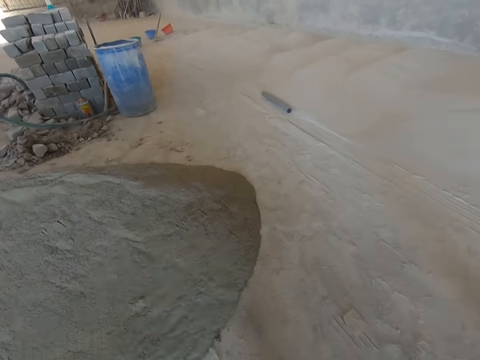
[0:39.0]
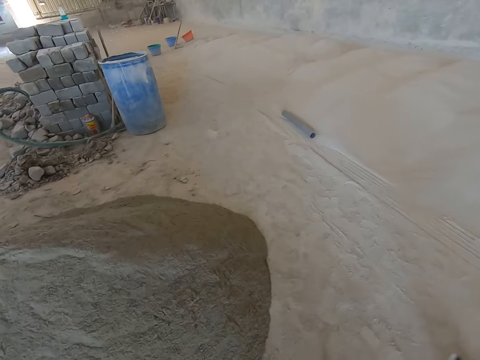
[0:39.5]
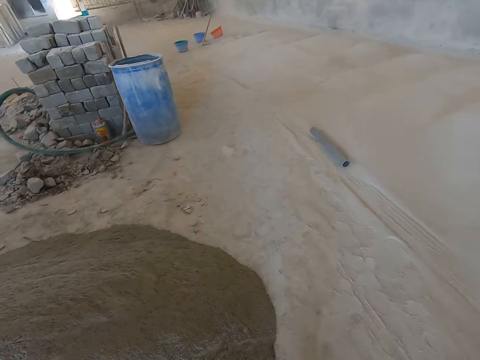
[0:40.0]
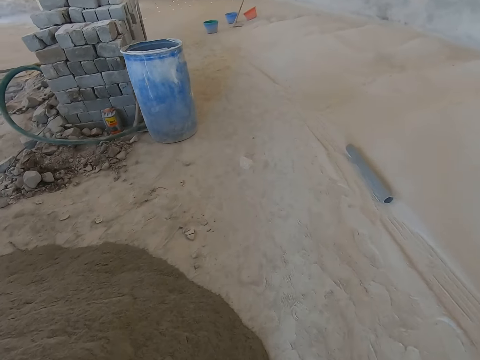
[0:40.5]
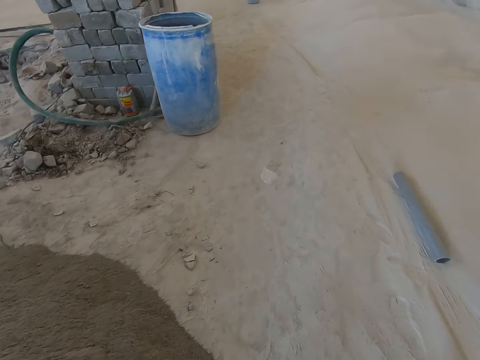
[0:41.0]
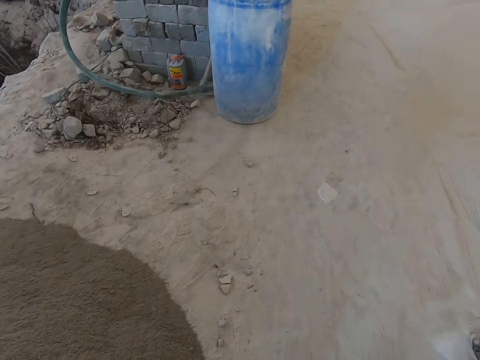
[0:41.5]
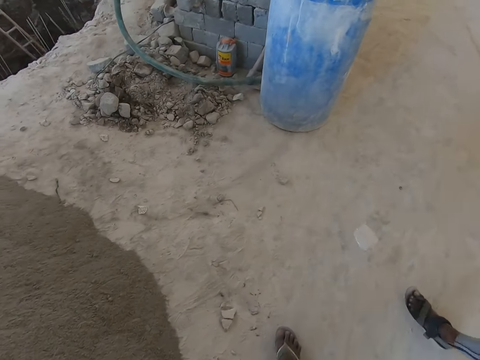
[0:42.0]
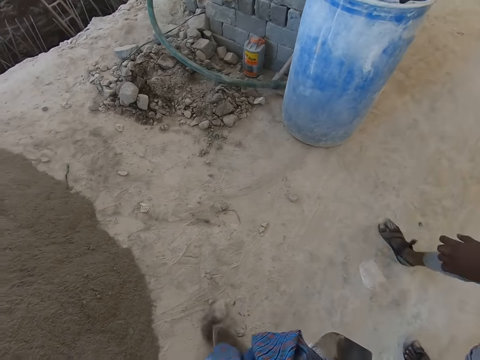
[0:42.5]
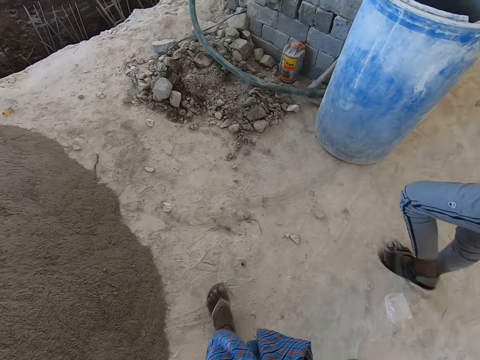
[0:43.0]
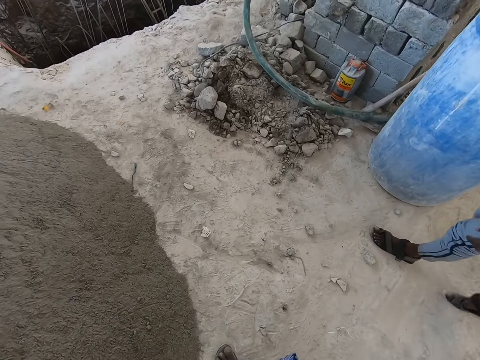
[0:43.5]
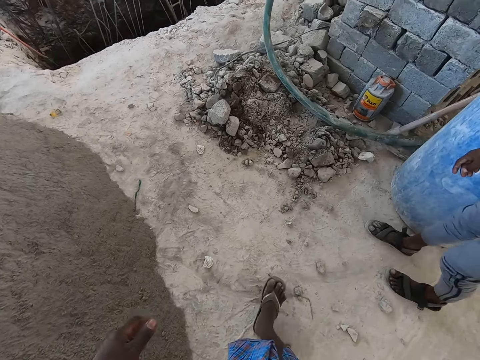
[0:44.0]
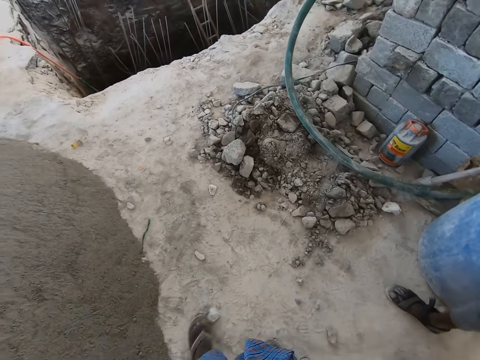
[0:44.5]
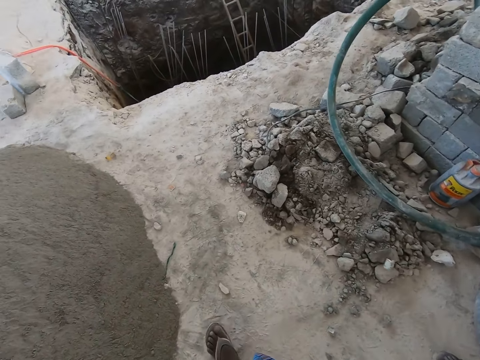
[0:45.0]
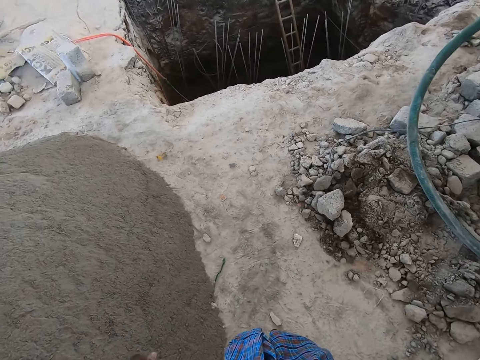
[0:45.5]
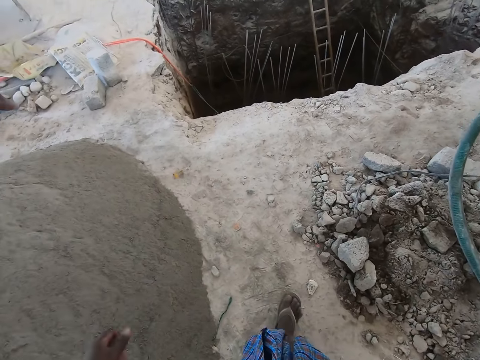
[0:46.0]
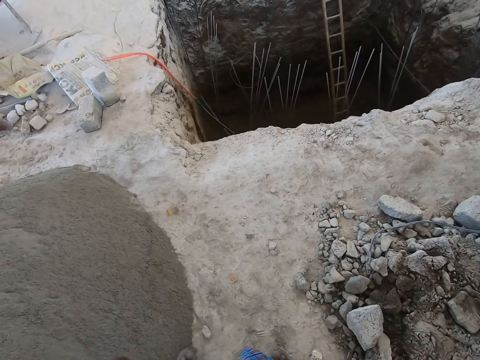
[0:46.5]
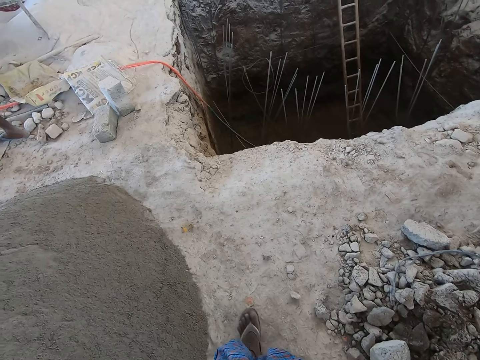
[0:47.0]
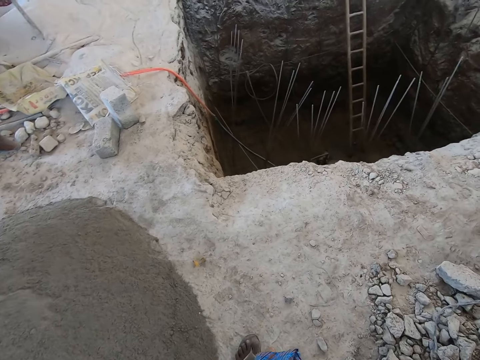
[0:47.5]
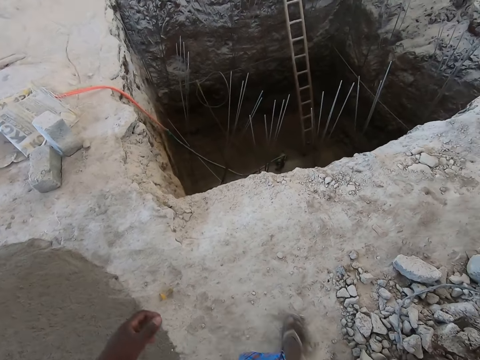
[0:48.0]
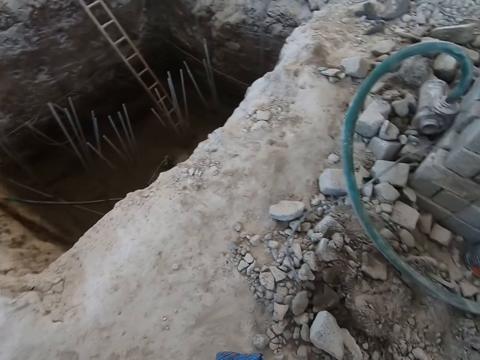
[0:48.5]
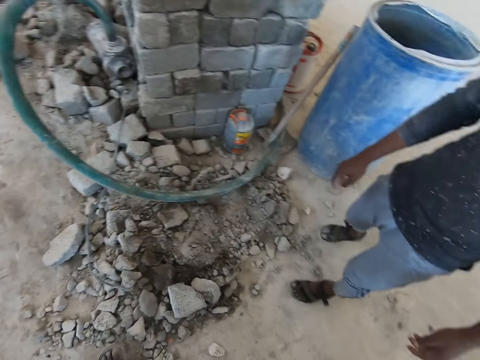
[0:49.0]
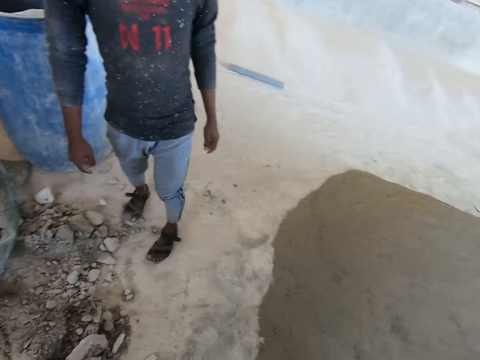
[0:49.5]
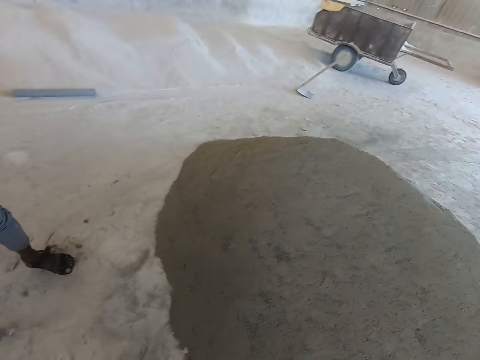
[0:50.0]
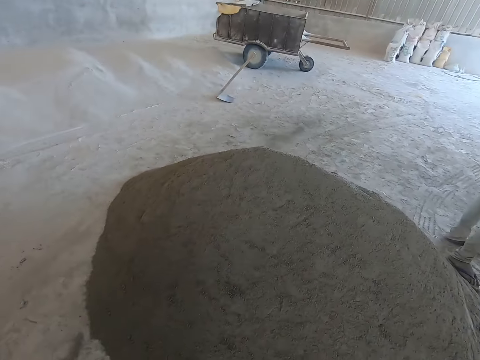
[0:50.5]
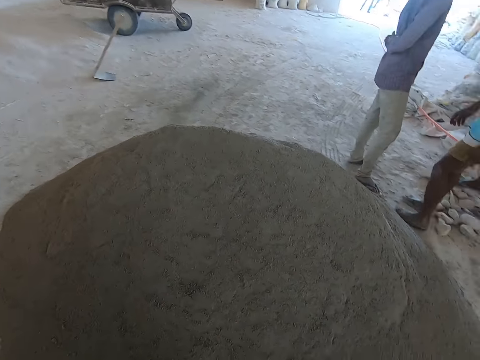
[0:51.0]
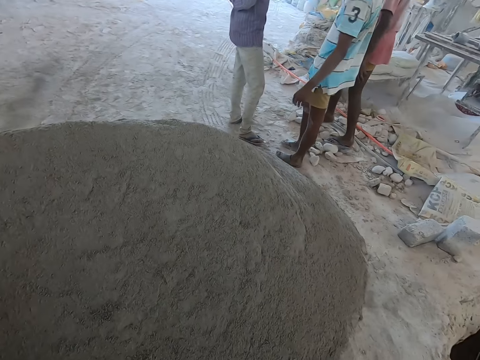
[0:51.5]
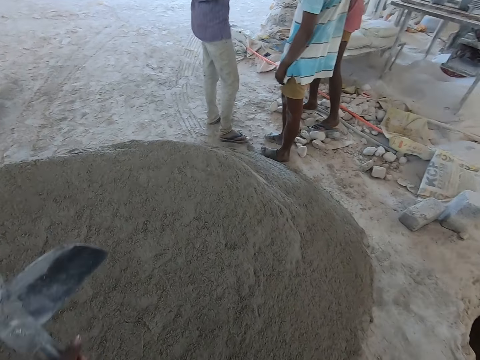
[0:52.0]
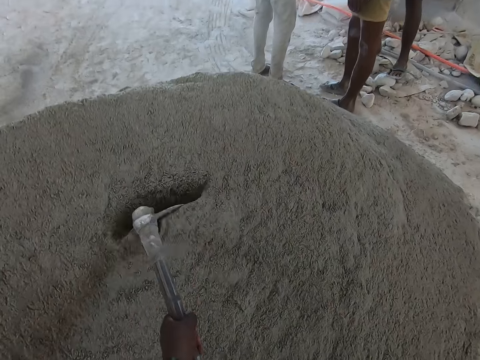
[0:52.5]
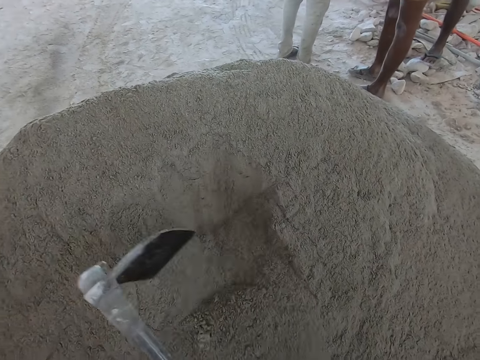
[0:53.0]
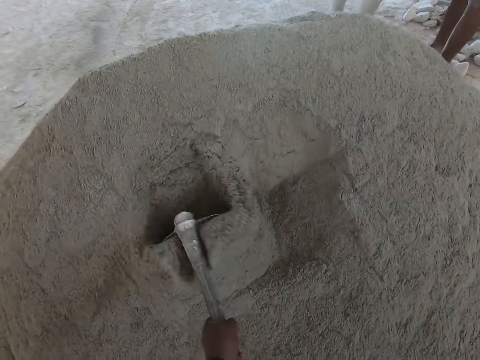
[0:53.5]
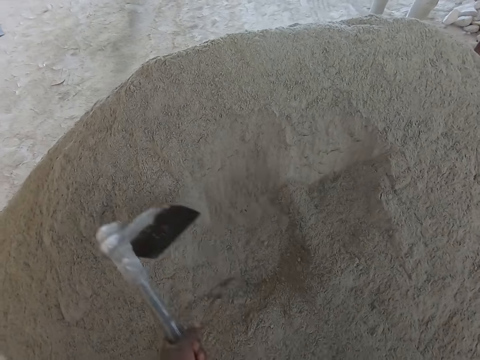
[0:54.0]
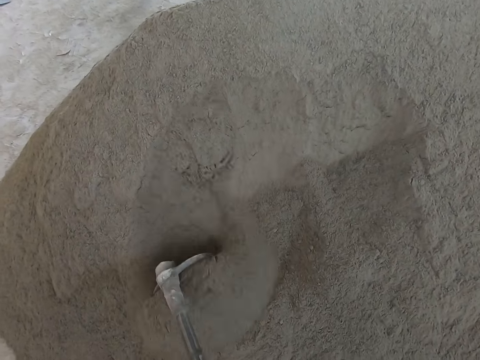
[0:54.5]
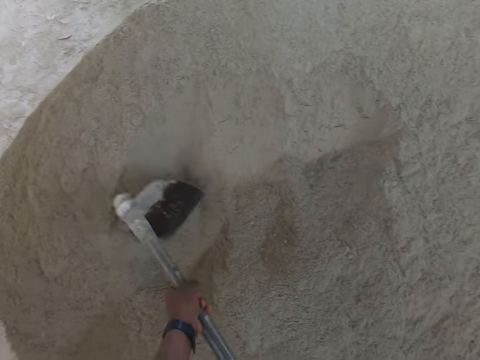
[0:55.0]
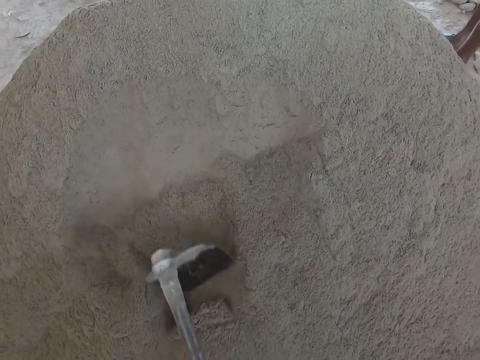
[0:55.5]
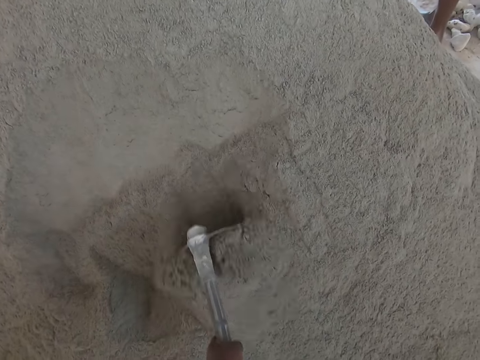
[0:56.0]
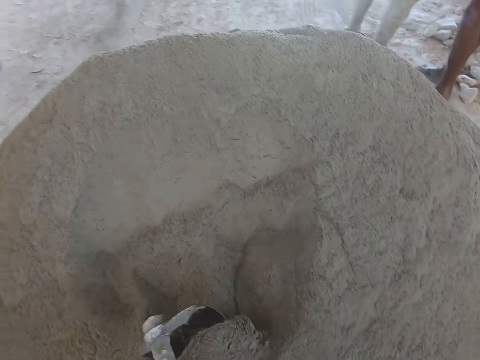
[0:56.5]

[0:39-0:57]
The camera wearer kicks stones on the ground with both legs. They scoop sand in a sand pile on the floor with the hoe with both hands. They move cement with the hoe.

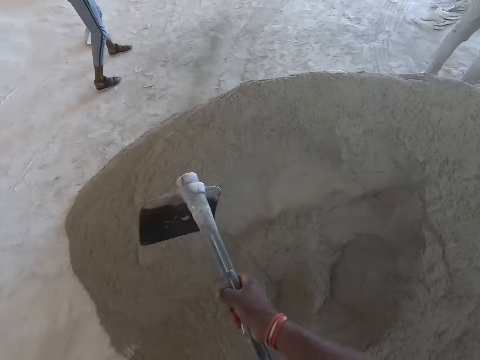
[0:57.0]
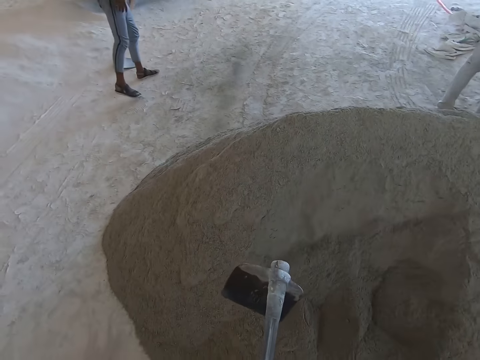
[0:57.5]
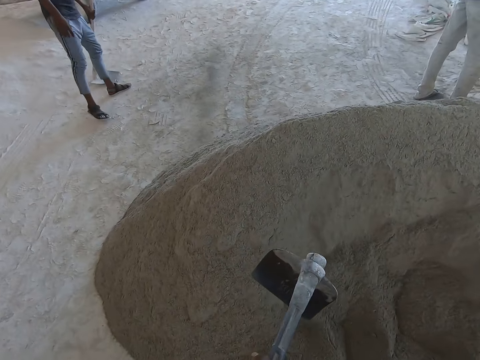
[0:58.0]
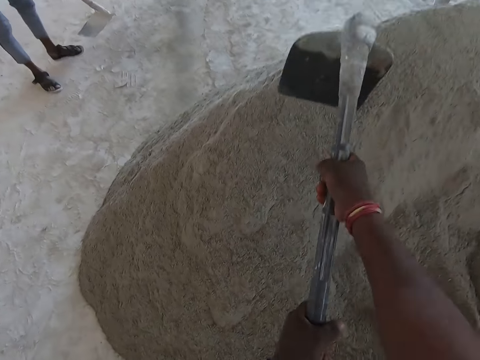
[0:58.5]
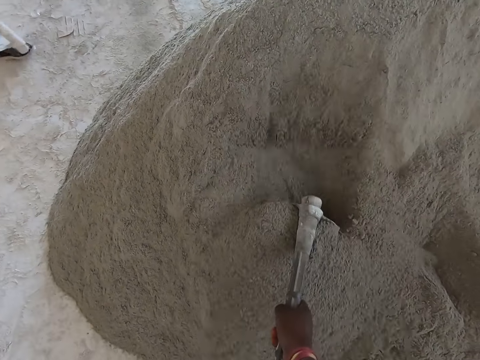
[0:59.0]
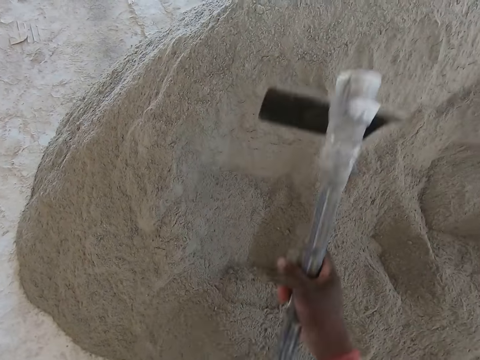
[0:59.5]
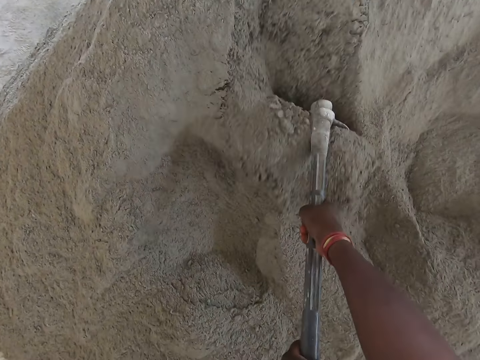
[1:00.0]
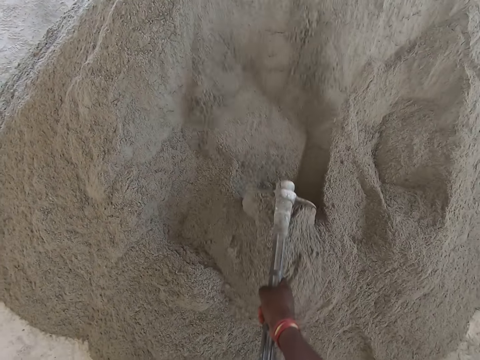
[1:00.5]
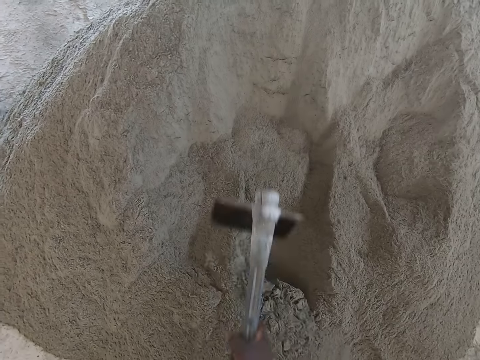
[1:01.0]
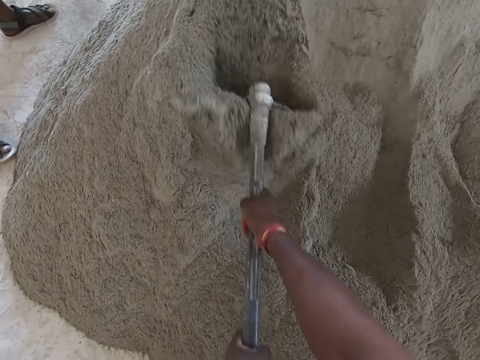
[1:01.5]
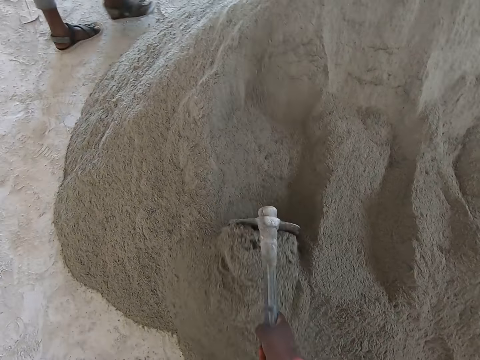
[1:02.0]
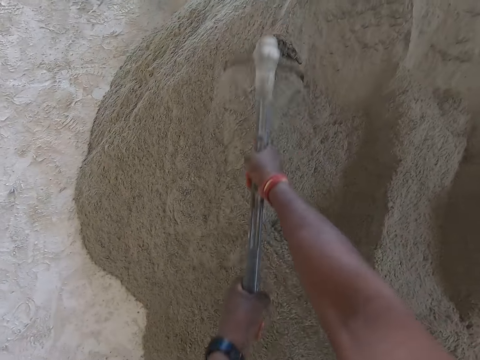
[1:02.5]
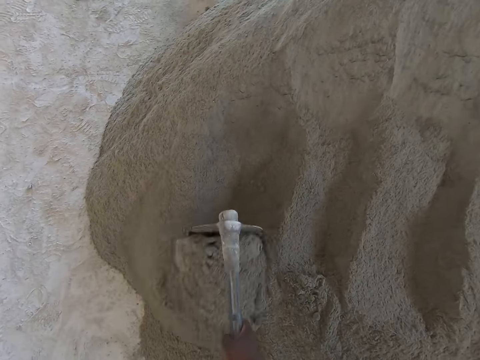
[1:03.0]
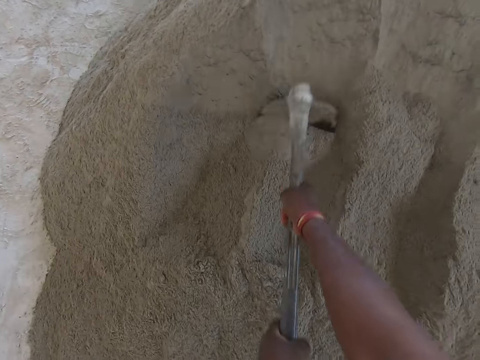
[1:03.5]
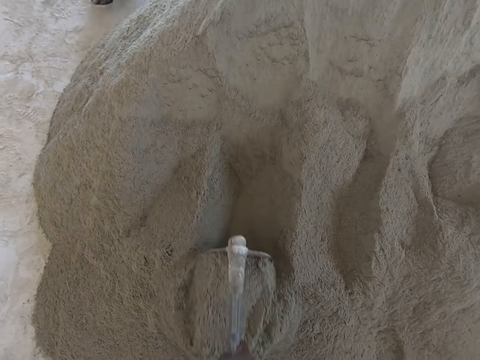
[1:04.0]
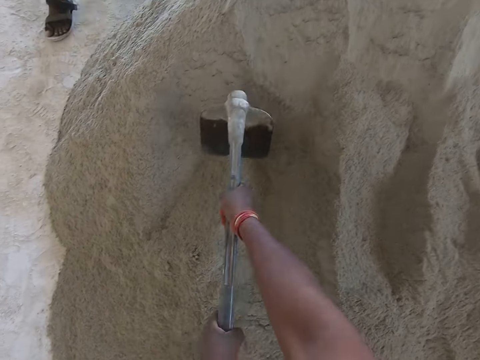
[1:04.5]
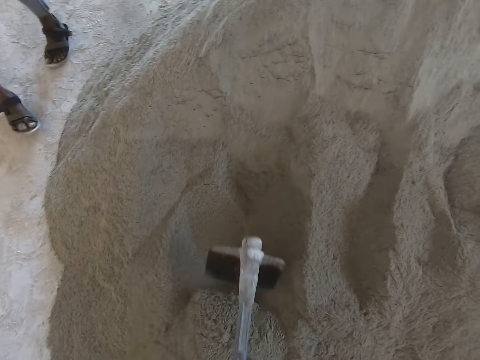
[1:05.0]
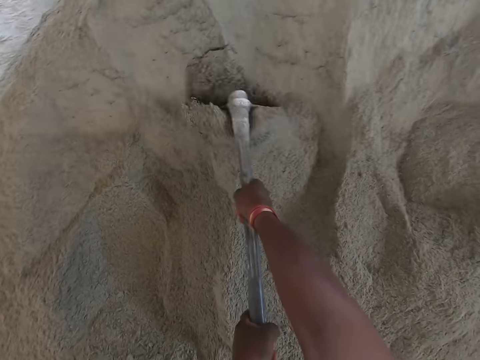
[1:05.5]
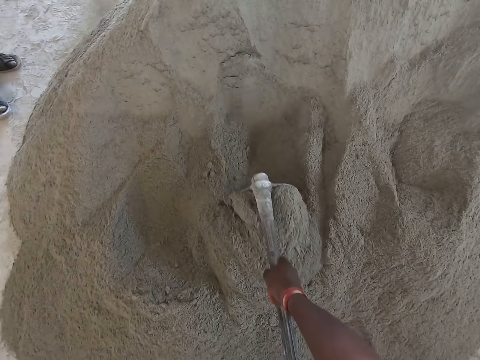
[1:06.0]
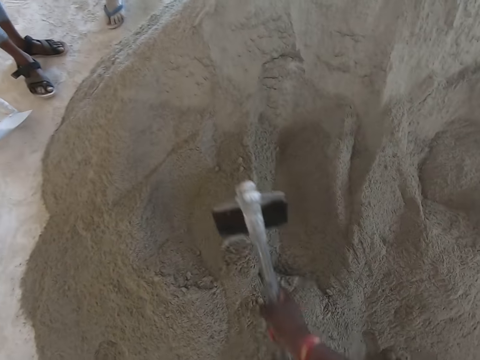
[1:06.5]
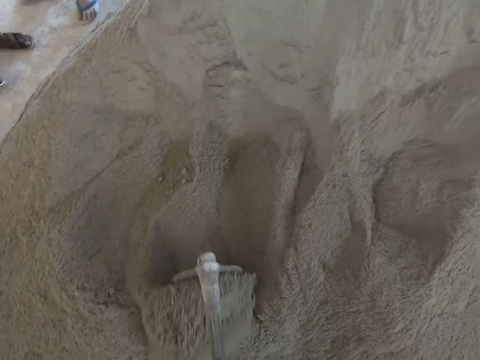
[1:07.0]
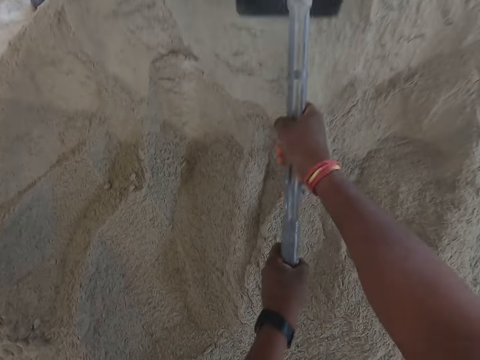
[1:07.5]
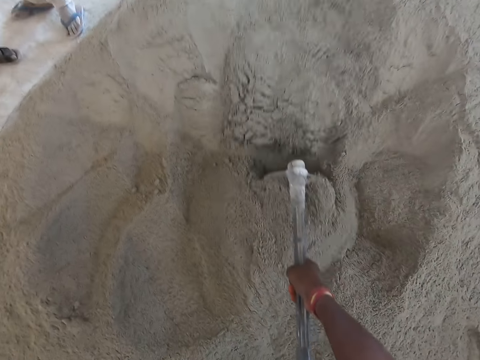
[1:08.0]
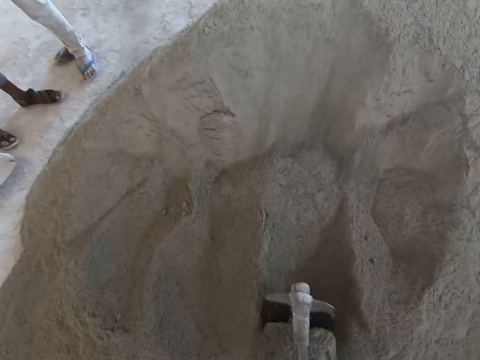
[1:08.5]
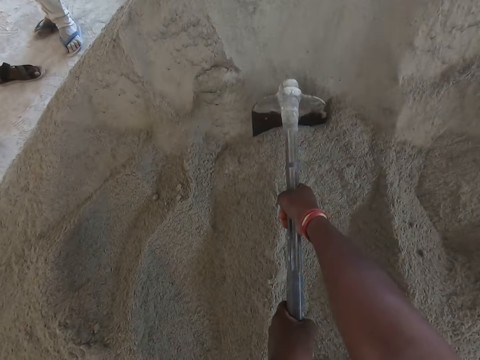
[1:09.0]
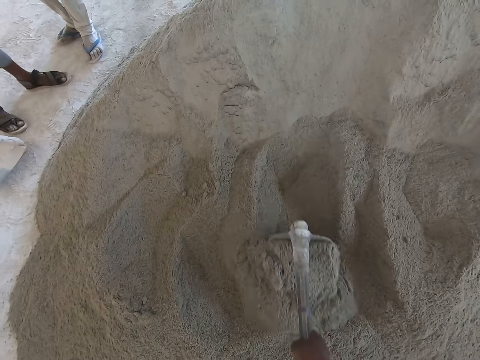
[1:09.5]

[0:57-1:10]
The camera wearer converses with the man.
